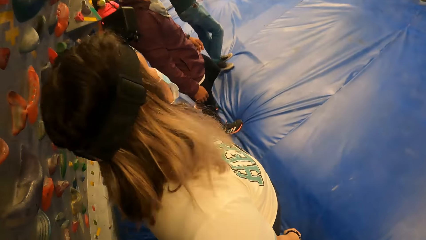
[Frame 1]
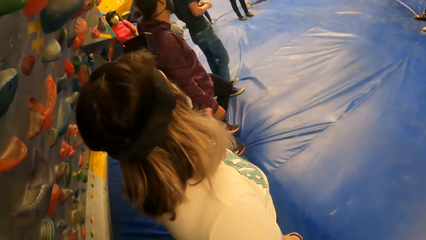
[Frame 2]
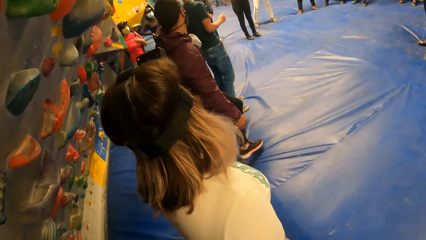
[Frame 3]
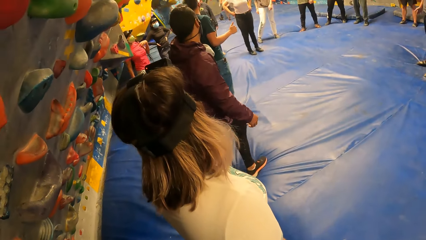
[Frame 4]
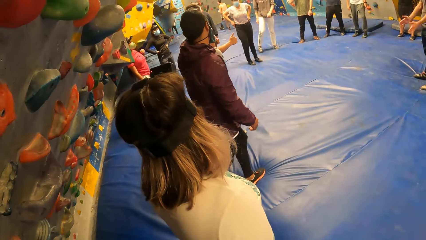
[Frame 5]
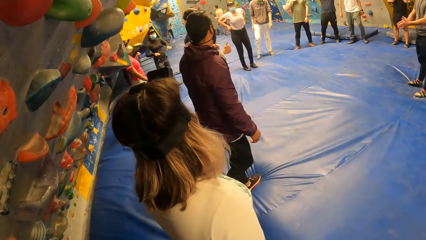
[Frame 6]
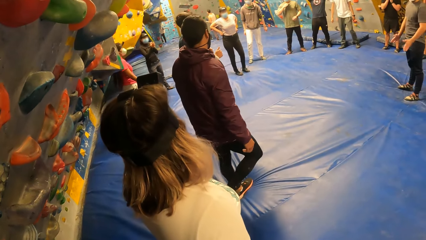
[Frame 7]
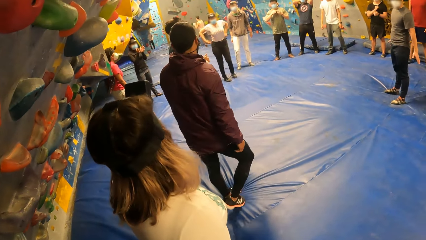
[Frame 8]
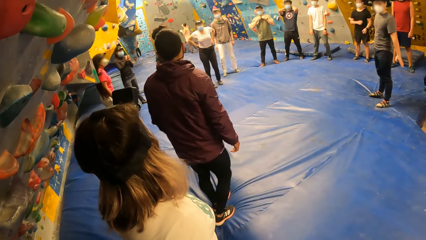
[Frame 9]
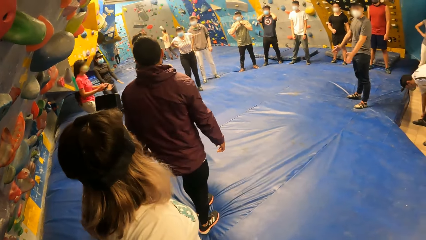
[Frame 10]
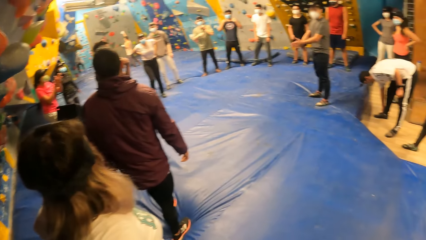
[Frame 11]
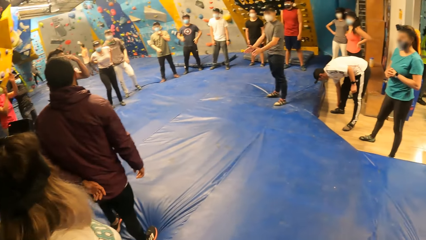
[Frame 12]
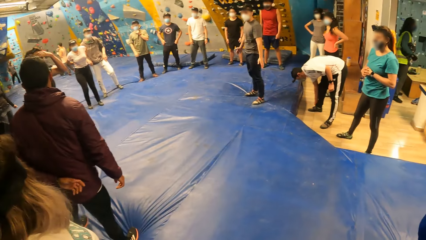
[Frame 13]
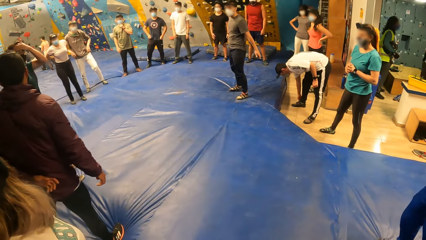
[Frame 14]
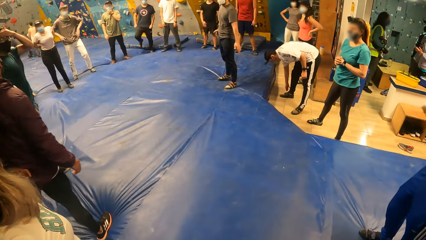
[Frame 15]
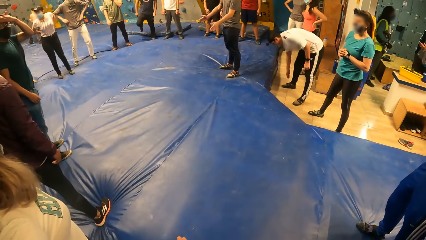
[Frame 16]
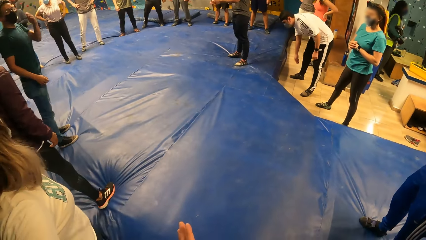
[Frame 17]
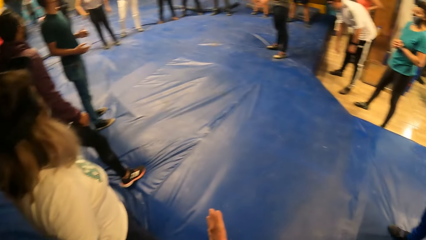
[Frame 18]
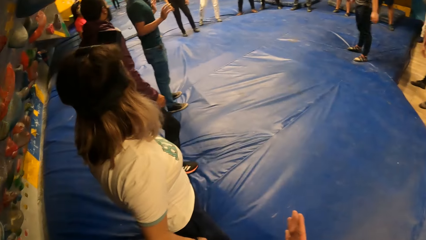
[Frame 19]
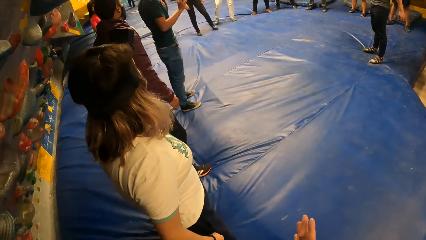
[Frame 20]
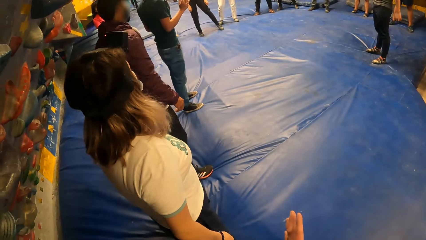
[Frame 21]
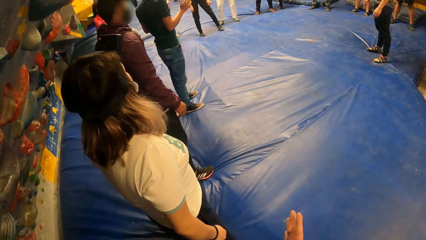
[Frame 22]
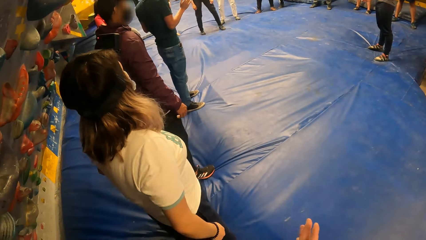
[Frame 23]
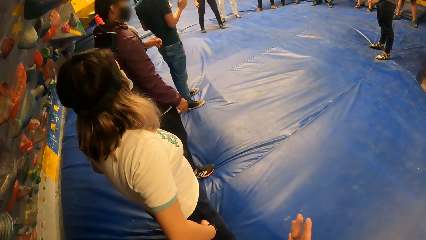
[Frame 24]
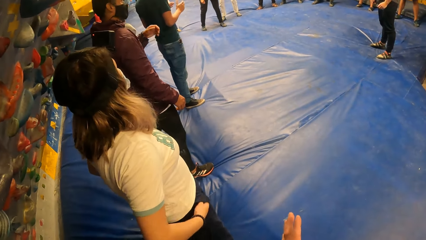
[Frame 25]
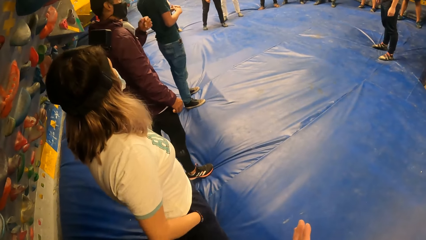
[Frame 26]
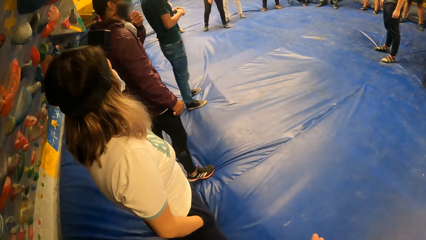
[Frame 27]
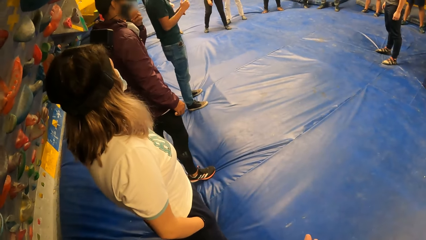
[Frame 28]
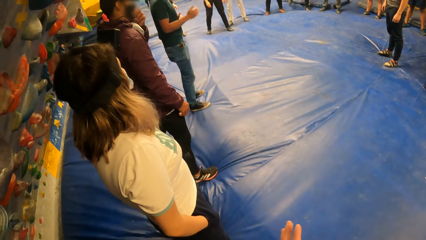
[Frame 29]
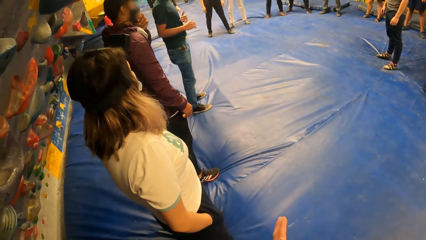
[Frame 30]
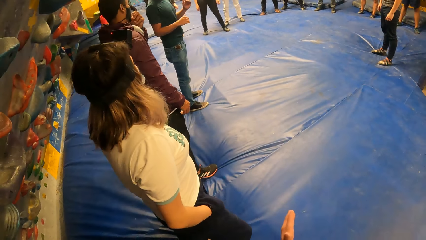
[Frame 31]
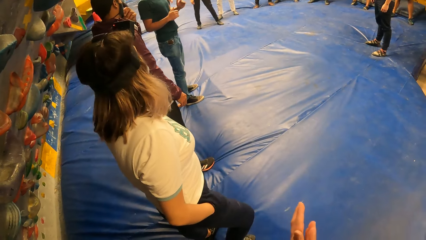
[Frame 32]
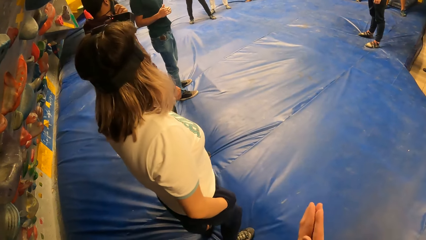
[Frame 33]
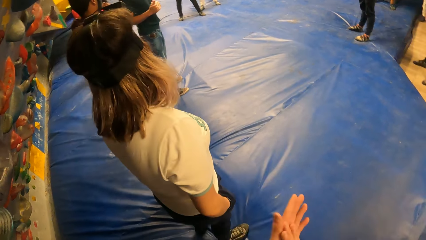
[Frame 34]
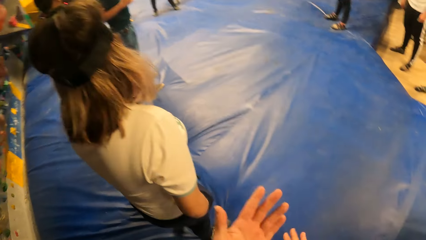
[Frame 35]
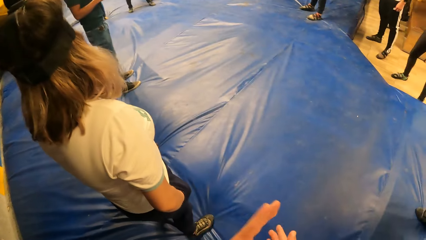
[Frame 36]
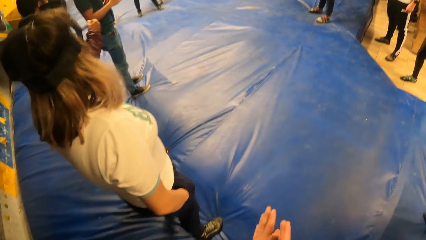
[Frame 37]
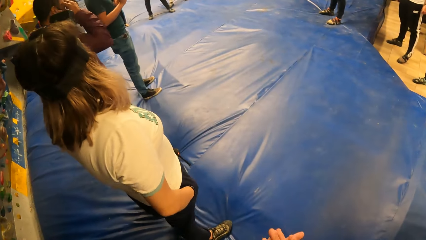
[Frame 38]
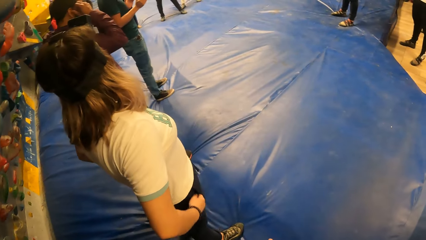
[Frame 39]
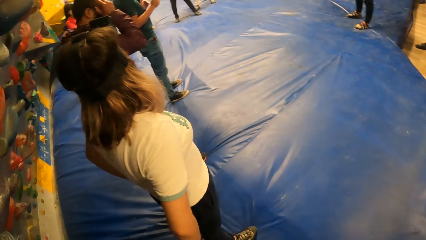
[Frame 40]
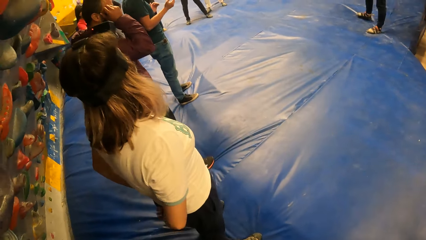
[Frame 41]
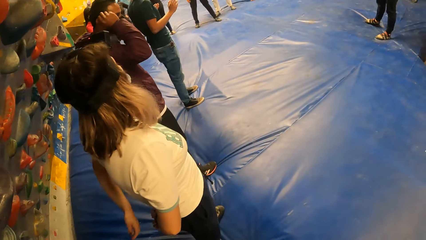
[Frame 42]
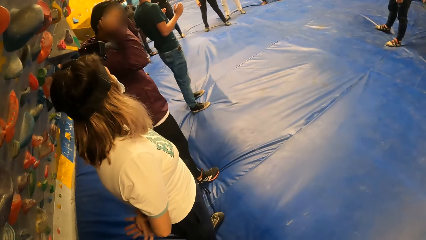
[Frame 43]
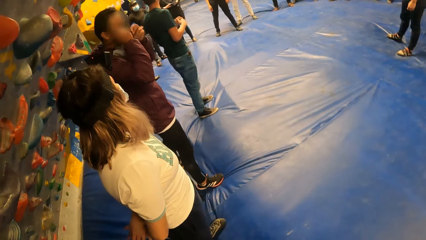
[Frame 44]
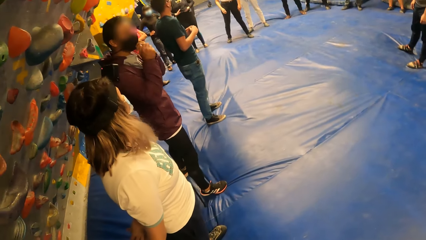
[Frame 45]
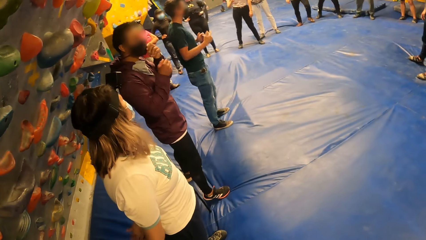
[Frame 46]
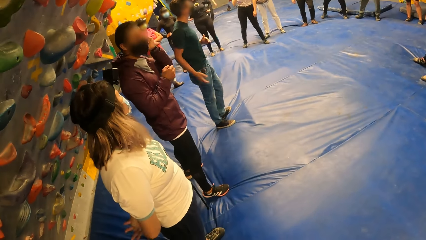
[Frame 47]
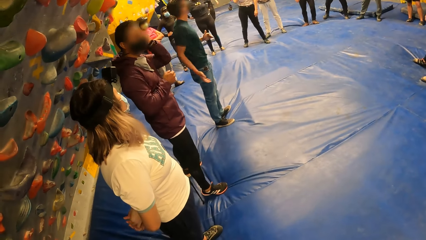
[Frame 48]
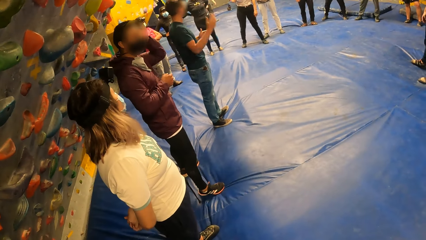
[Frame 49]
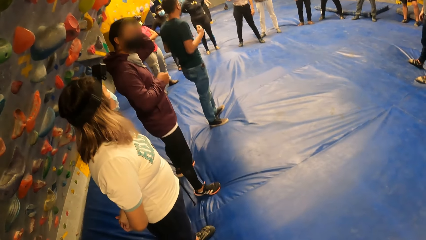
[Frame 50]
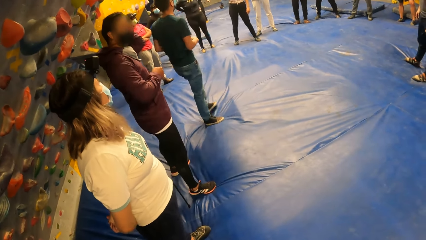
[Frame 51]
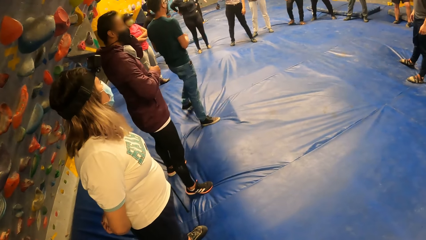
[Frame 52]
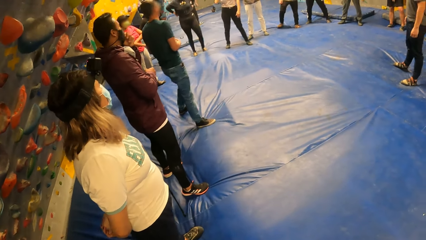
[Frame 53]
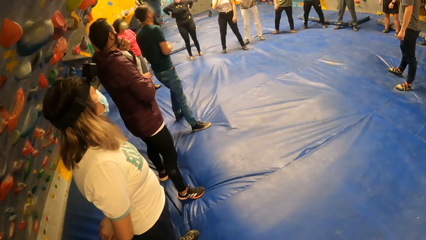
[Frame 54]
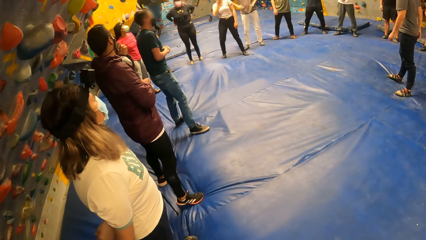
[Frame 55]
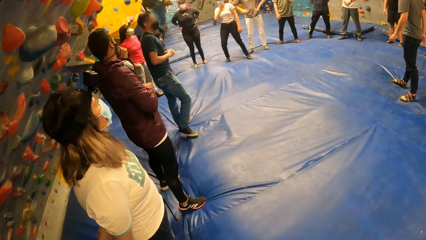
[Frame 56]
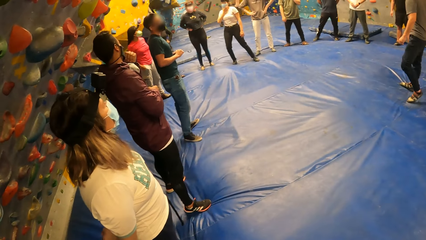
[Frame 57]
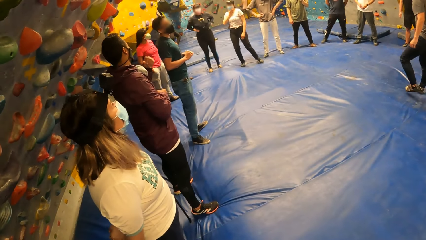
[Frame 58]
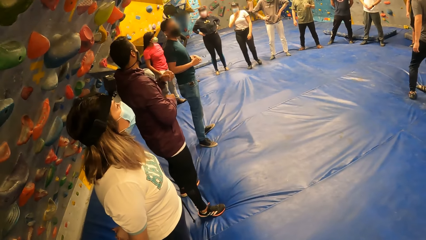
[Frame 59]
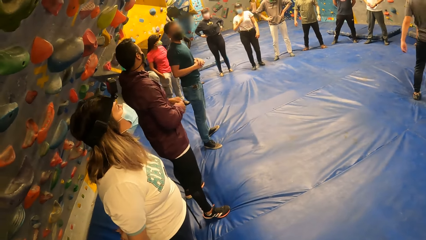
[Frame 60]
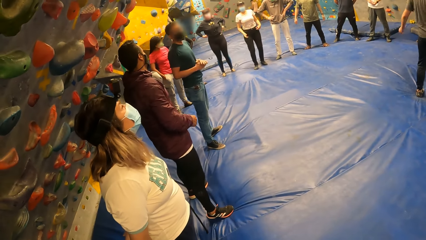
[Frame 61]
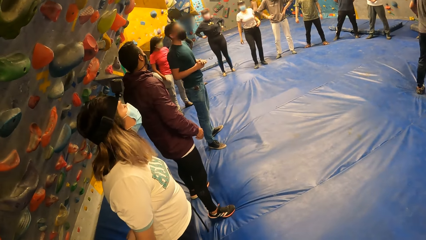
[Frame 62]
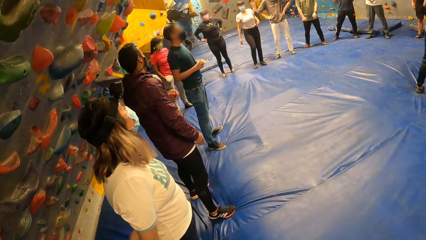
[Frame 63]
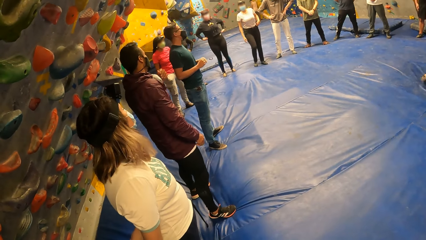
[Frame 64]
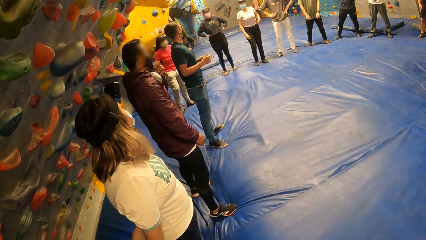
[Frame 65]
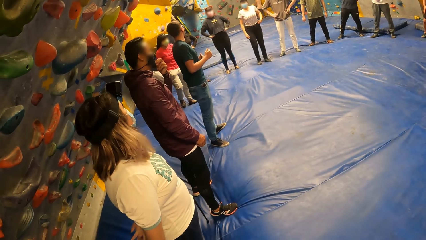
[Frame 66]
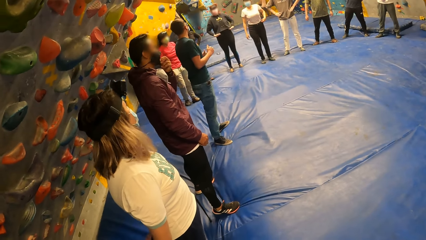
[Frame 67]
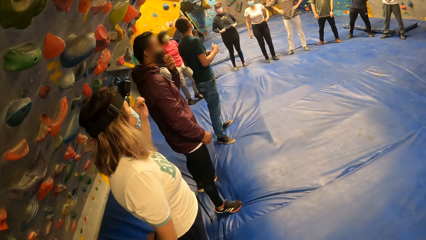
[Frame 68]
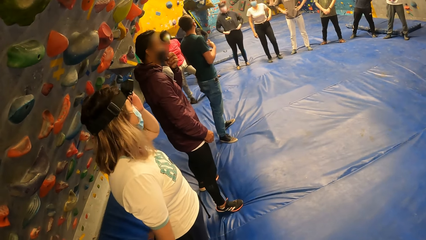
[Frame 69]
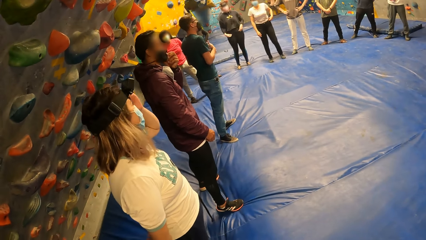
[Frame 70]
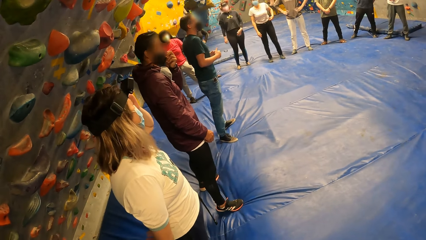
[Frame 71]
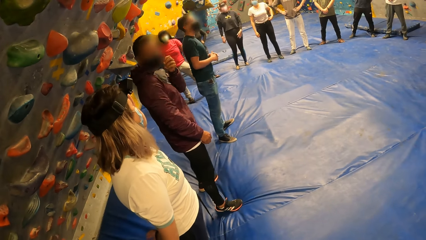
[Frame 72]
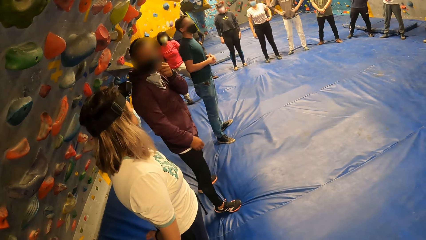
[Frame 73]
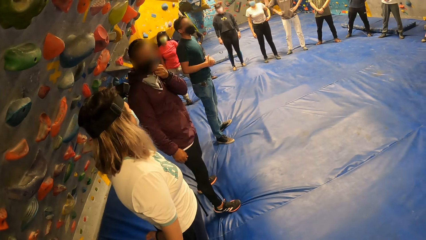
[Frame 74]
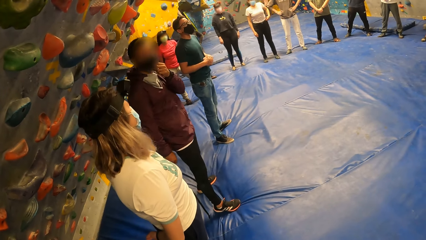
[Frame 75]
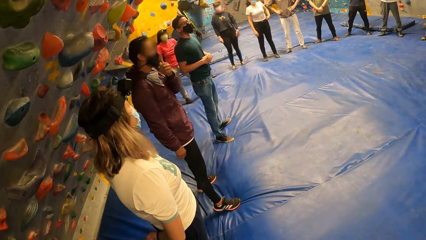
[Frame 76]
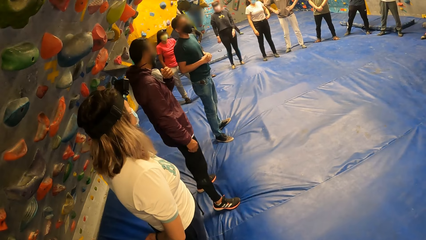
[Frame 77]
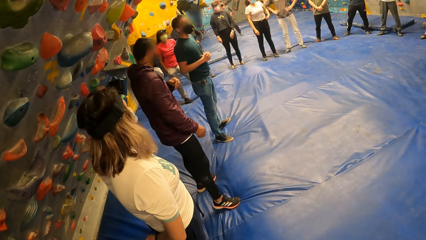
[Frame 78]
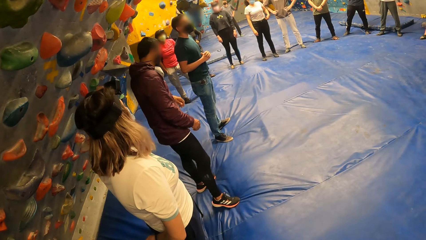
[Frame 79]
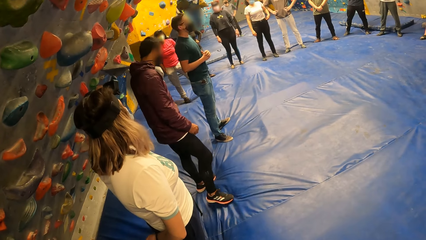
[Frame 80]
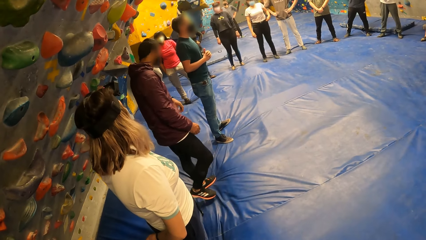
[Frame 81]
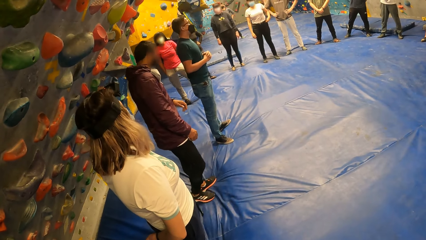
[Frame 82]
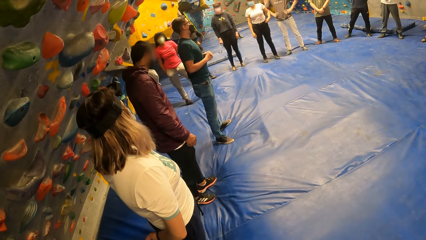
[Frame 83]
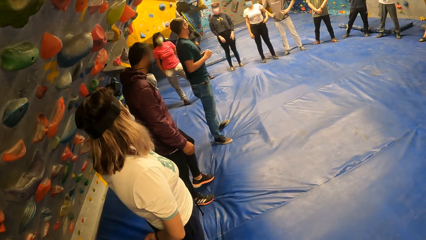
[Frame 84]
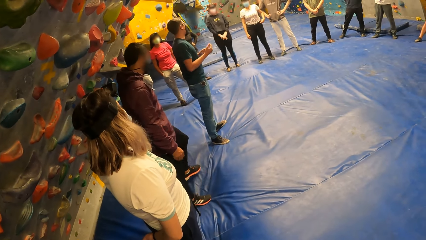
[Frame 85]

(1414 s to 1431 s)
The camera wearer stares around. A woman puts the hand in the pocket. The camera wearer rubs the hands together. The woman removes the hands from the pocket and moves the hand.
